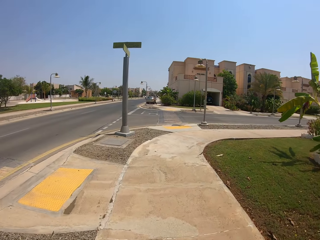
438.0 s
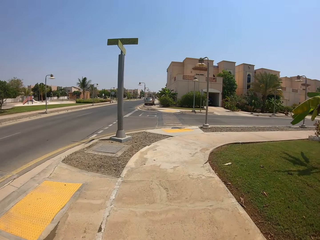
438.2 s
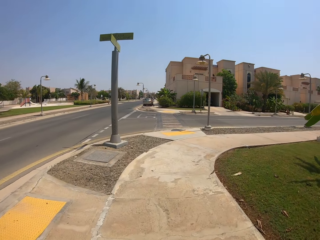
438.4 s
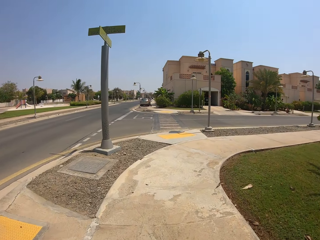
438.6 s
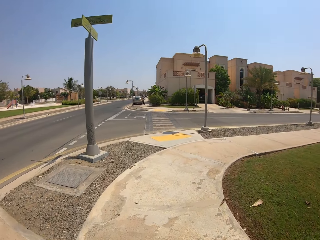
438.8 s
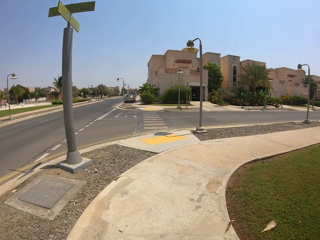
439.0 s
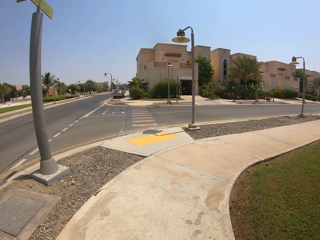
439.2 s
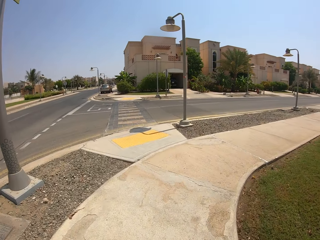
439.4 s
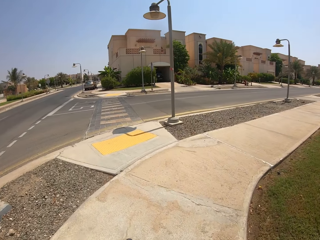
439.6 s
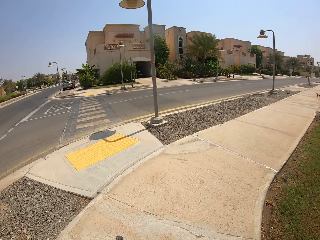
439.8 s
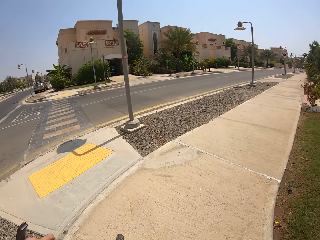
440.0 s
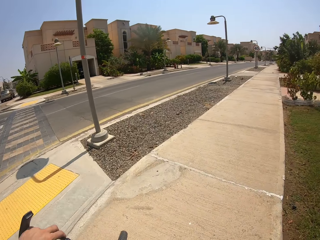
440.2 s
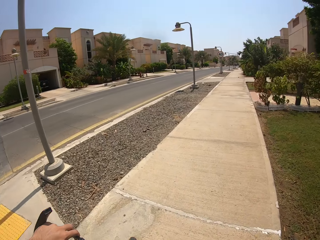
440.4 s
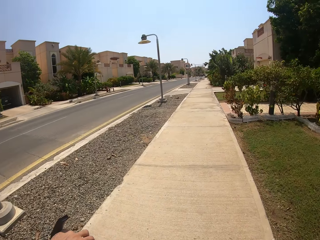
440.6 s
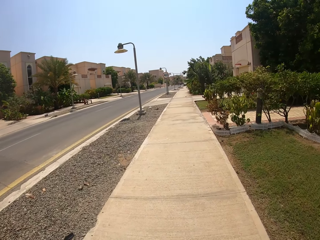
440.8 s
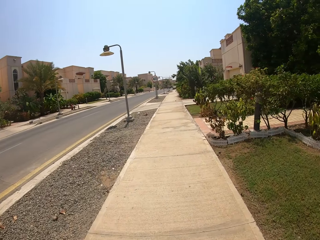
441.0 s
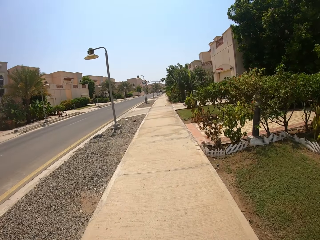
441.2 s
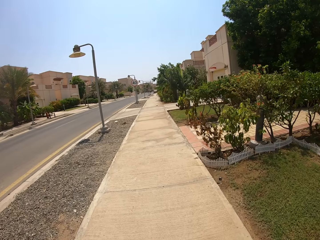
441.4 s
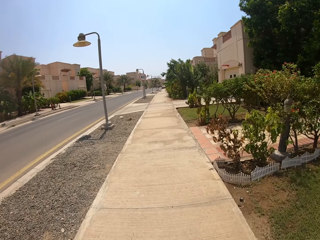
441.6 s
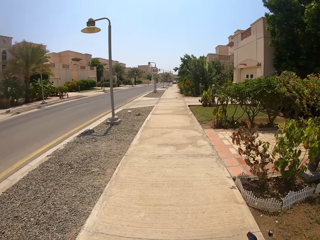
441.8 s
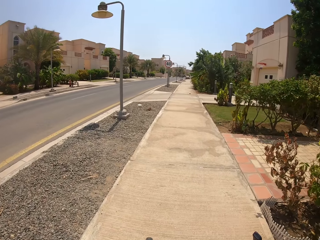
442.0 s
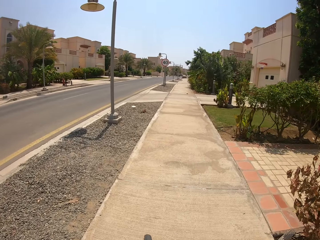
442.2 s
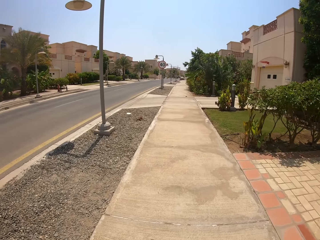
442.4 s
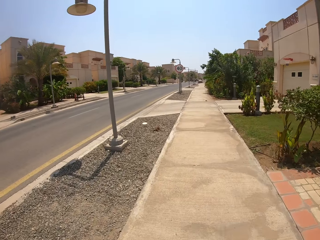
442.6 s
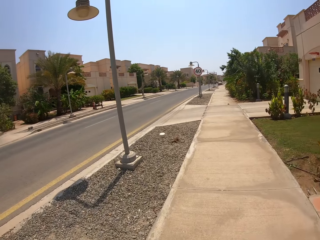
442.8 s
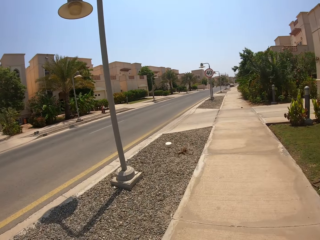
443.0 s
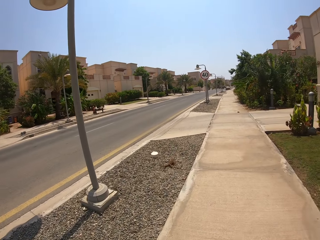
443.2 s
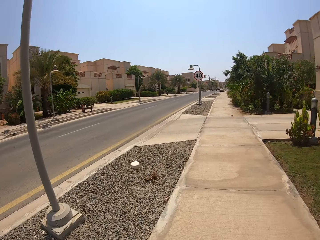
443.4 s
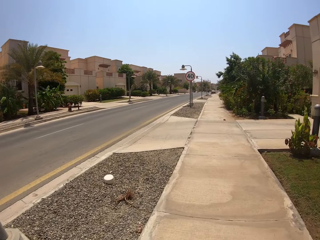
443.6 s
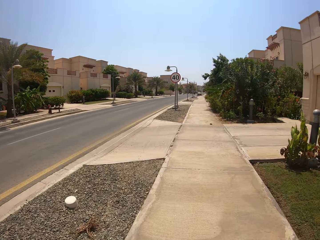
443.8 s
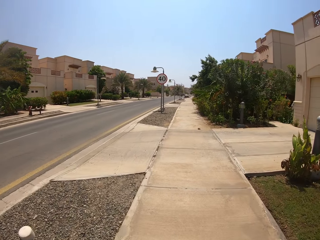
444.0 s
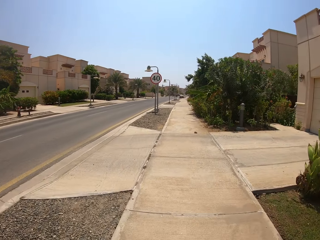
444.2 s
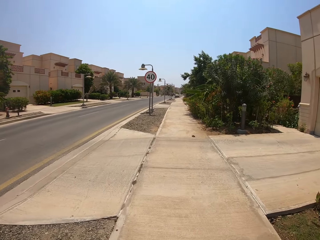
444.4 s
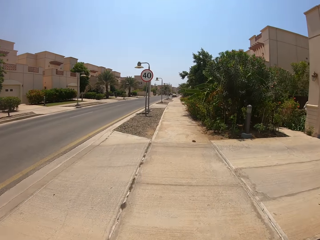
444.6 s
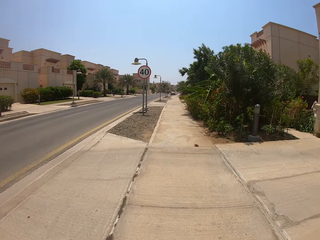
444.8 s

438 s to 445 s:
The camera wearer turns right.

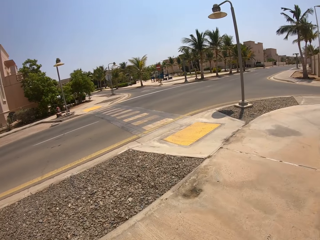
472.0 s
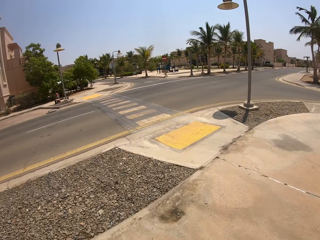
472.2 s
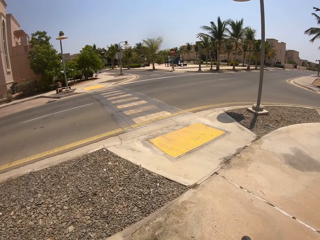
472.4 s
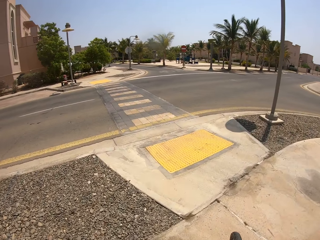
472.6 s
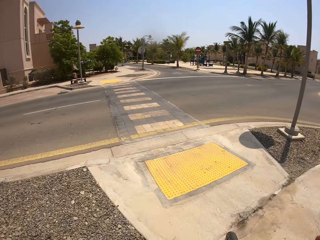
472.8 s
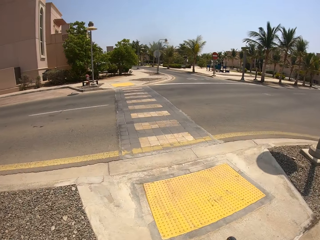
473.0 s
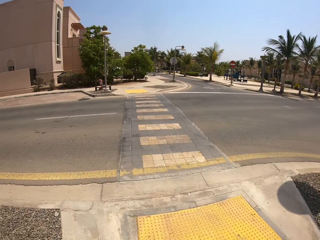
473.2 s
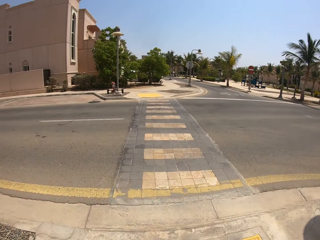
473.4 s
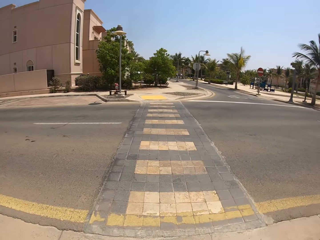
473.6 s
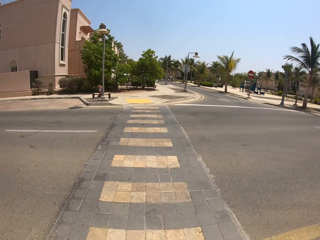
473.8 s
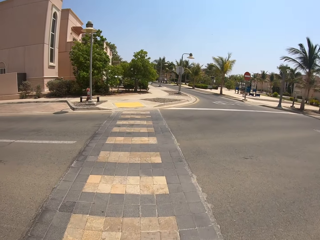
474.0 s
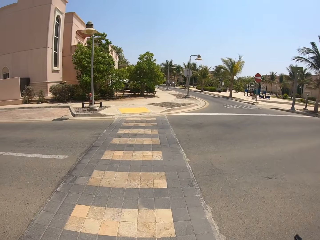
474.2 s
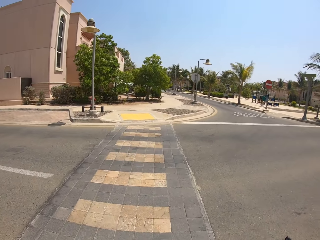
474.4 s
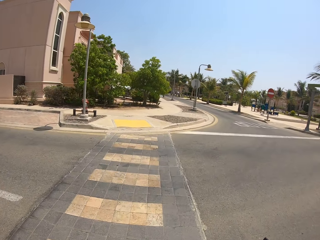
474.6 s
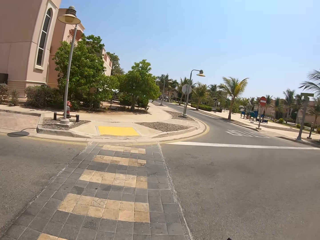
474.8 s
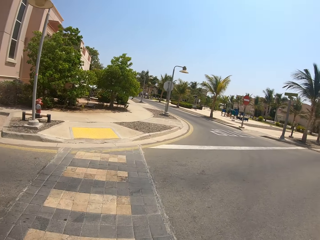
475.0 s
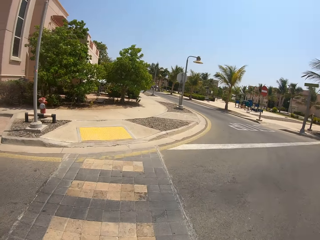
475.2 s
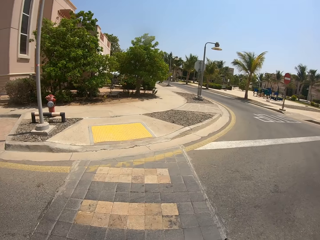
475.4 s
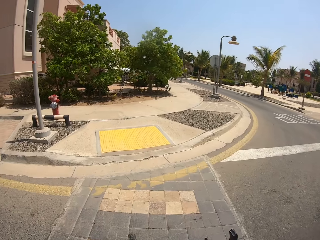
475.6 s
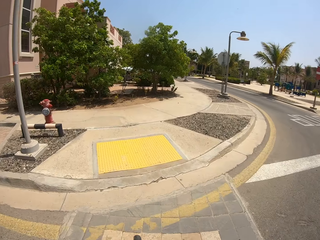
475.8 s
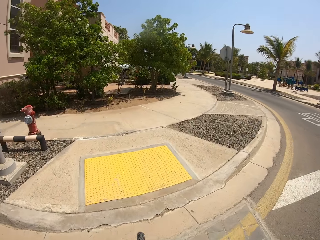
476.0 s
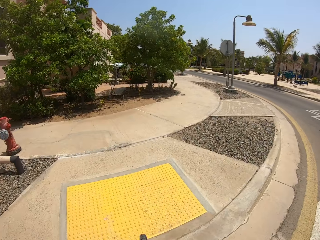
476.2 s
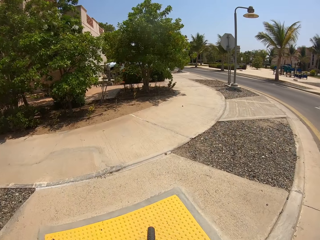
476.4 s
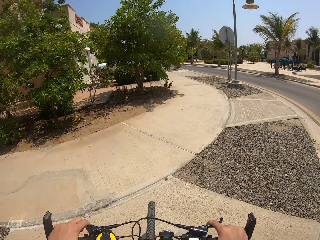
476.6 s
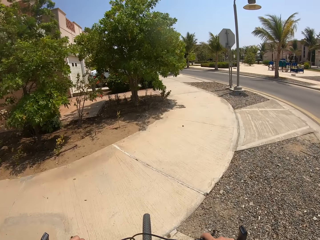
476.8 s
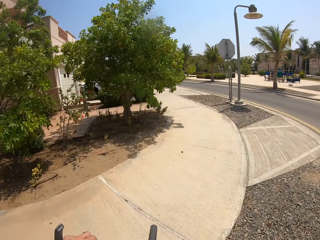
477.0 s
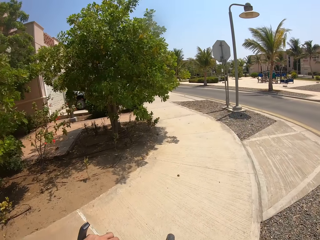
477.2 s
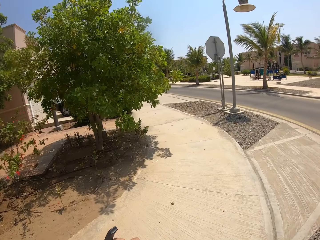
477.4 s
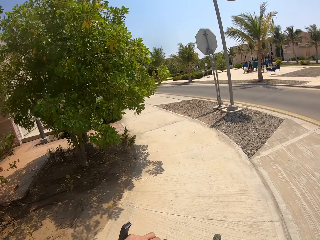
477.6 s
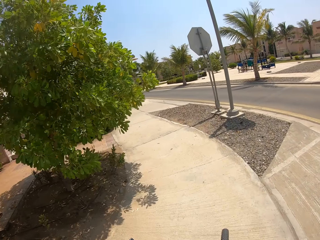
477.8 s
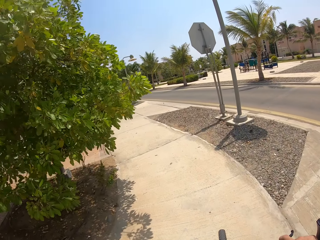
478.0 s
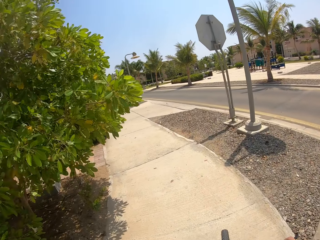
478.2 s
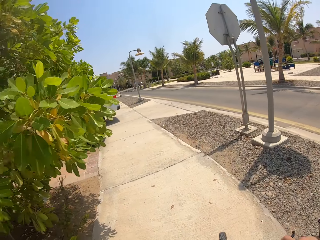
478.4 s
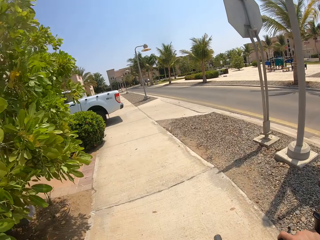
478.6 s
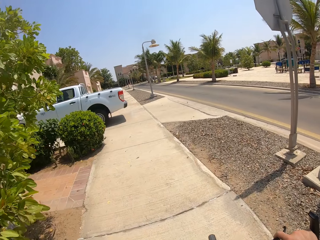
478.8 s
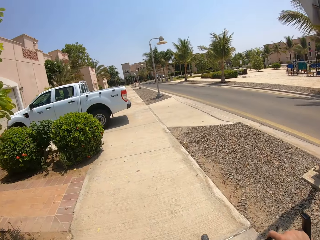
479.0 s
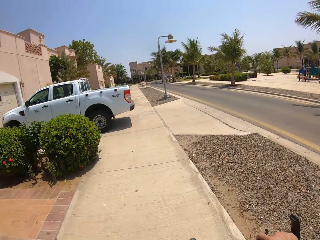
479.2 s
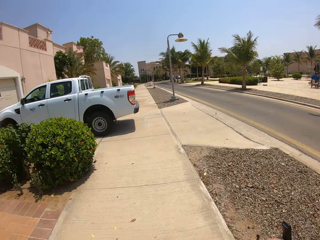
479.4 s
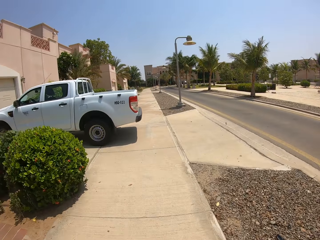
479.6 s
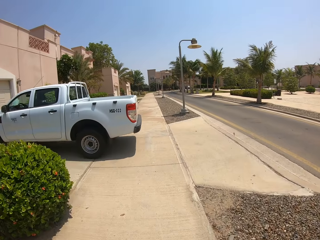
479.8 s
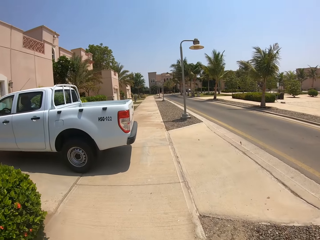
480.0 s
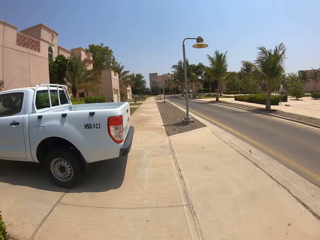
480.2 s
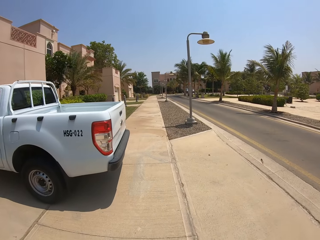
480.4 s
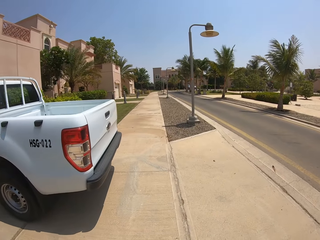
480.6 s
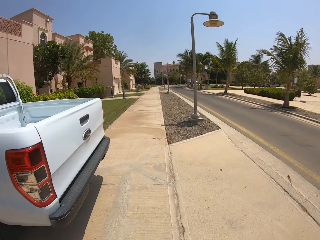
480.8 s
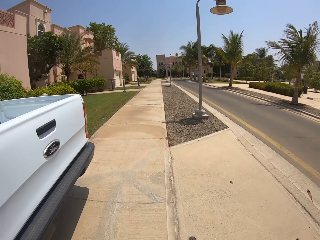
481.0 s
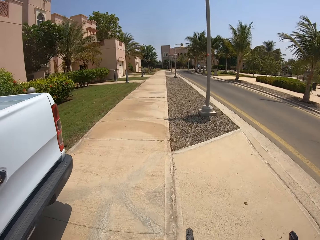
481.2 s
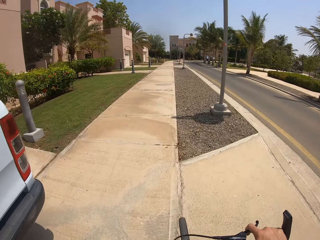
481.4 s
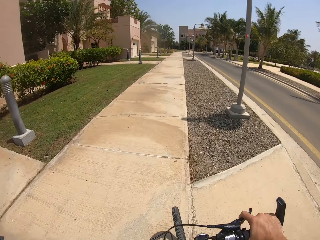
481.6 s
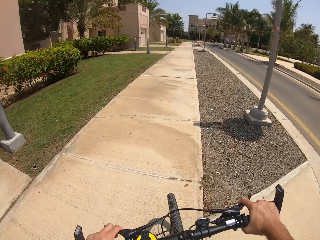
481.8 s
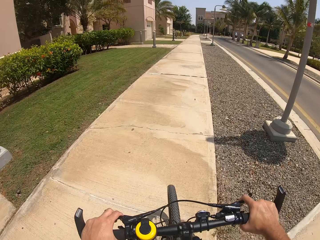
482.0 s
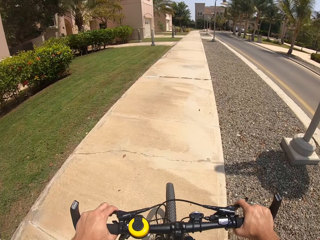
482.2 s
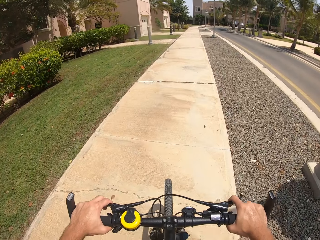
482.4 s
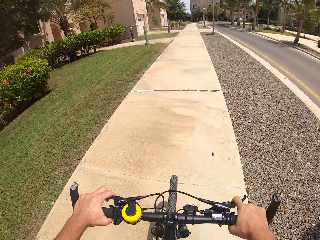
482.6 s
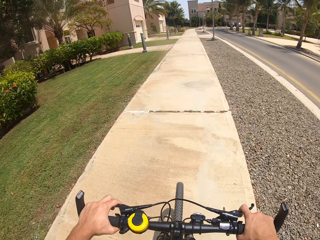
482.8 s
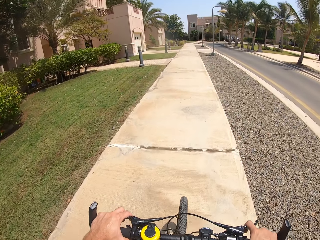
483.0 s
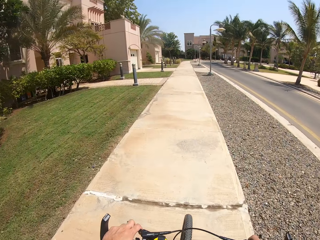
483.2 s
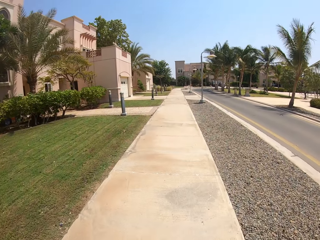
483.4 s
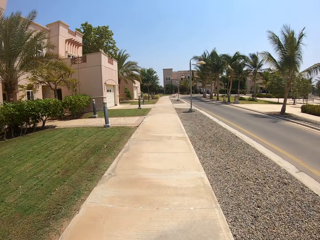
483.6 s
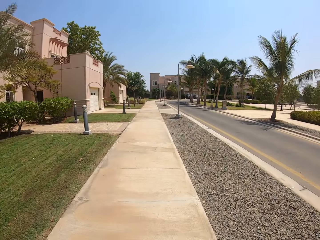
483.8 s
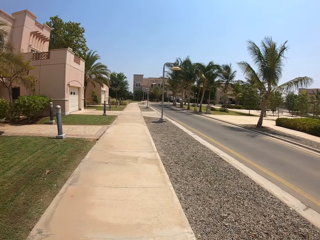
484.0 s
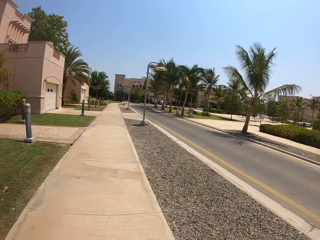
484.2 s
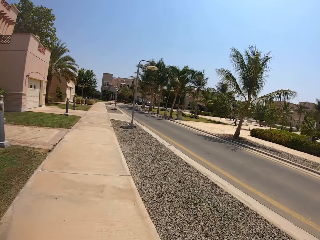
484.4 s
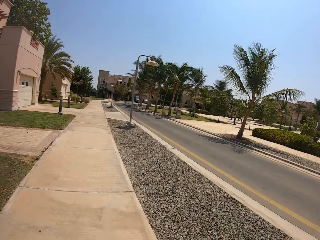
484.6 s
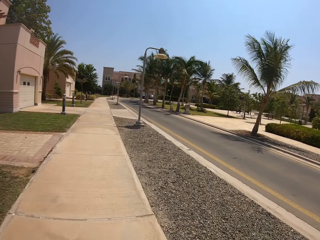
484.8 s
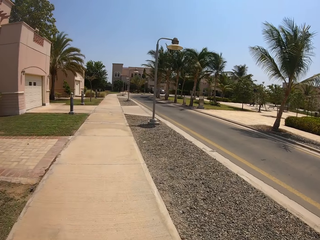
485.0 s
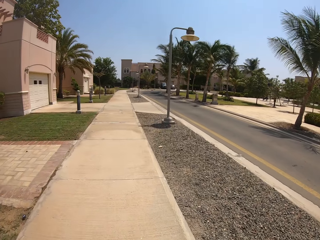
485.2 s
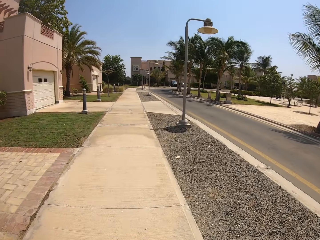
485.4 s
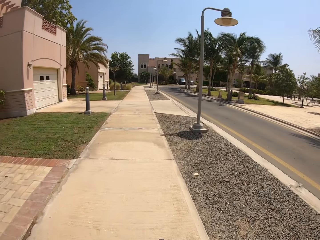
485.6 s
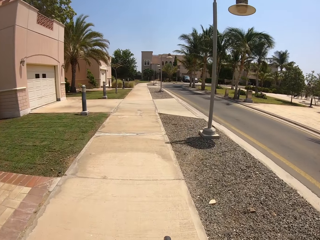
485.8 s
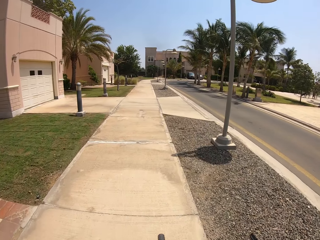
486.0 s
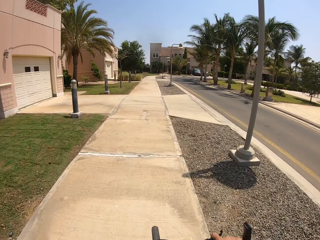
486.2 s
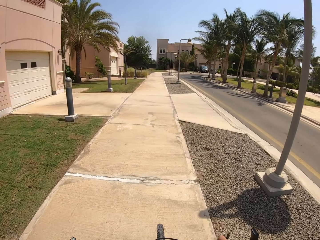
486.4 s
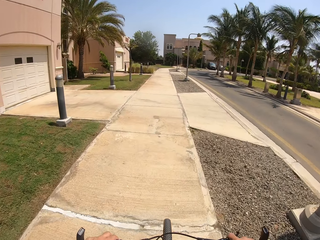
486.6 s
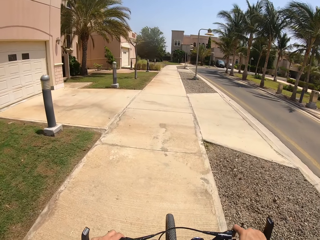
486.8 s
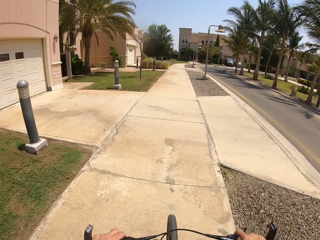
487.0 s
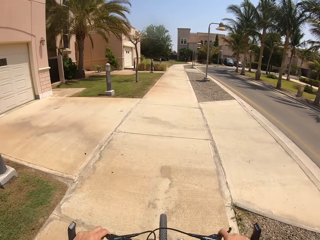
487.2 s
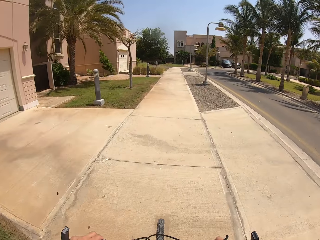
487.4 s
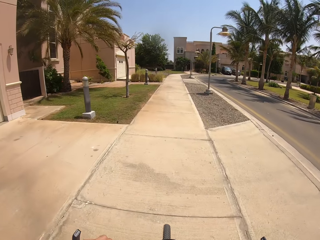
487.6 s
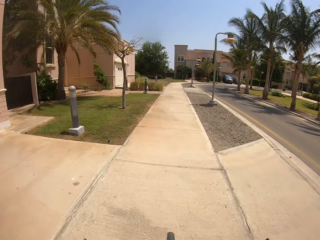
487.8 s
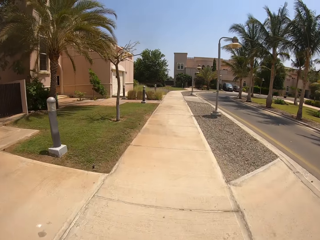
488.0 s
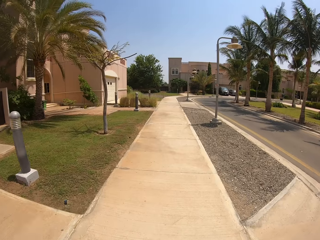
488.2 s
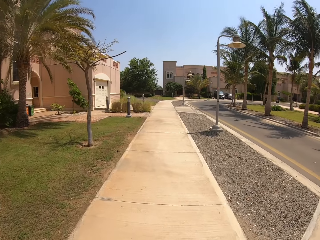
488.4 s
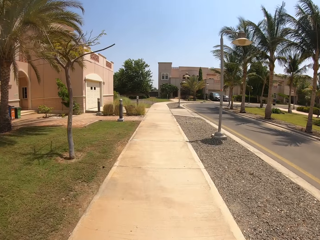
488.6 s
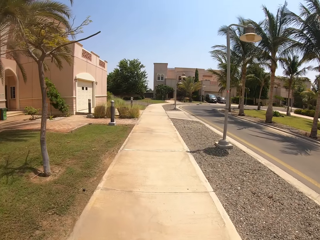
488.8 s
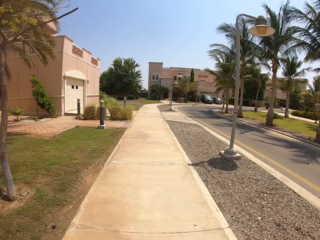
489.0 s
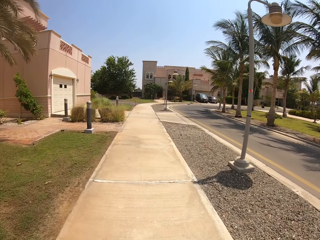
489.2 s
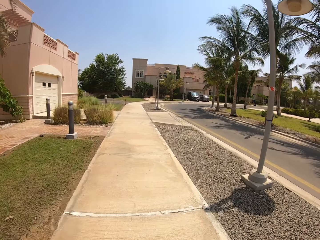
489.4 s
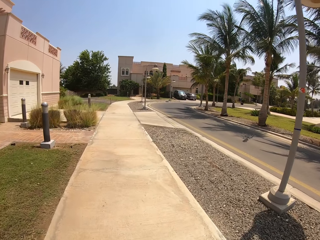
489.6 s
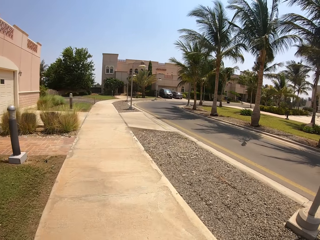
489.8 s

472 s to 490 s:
The camera wearer turns left.
